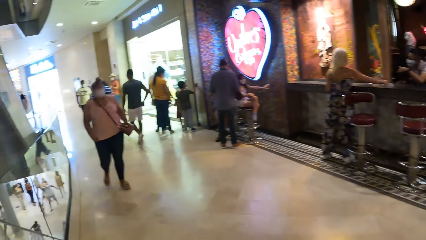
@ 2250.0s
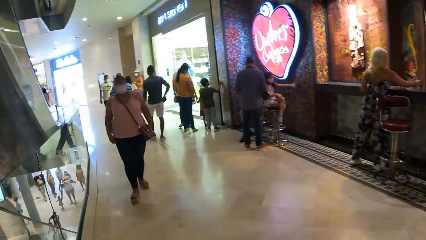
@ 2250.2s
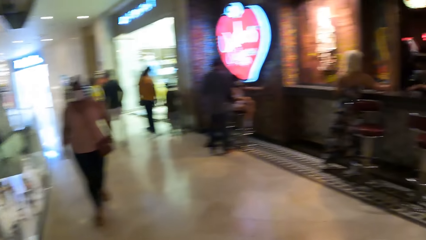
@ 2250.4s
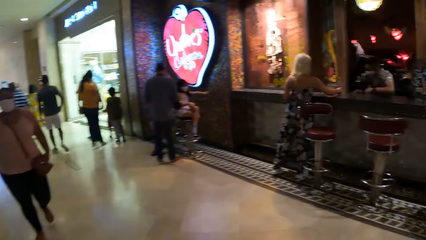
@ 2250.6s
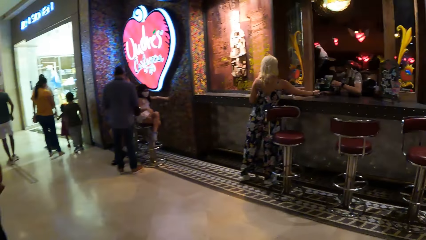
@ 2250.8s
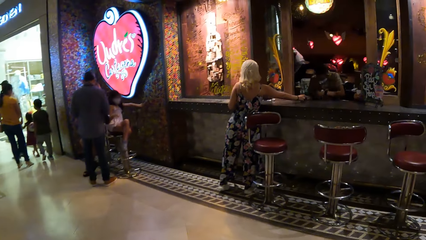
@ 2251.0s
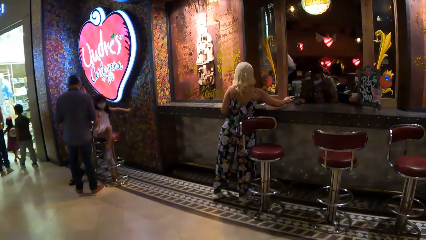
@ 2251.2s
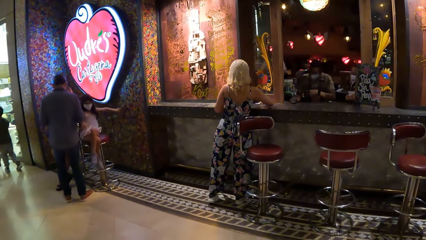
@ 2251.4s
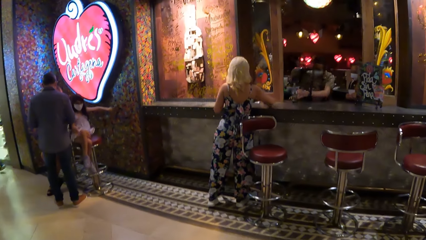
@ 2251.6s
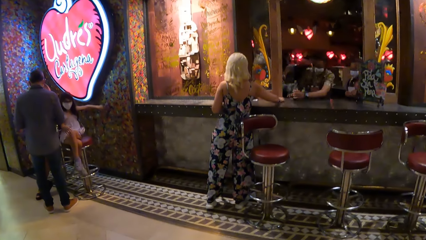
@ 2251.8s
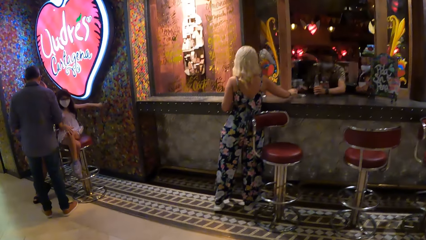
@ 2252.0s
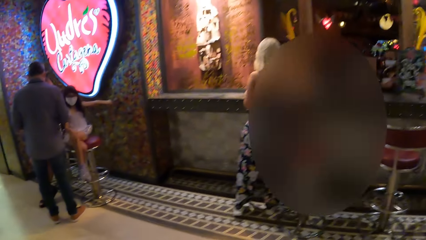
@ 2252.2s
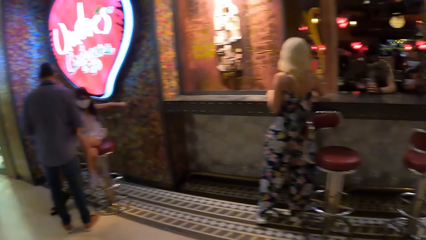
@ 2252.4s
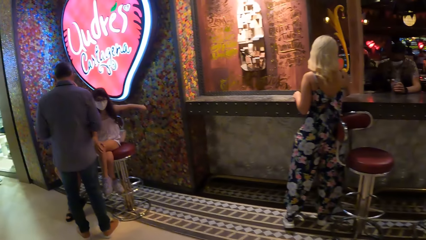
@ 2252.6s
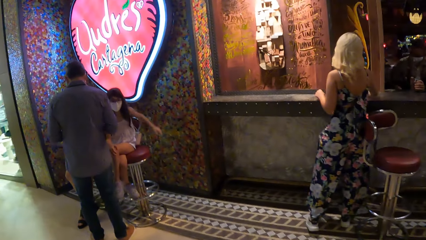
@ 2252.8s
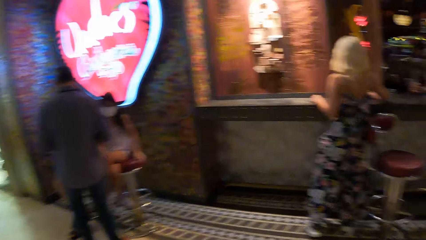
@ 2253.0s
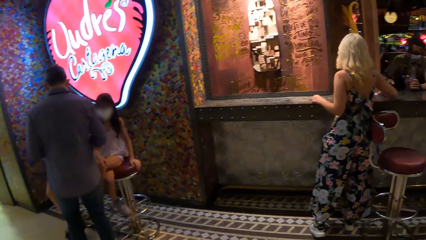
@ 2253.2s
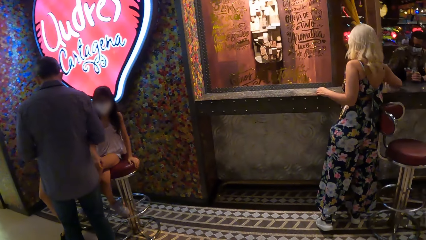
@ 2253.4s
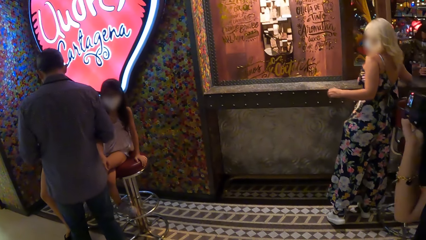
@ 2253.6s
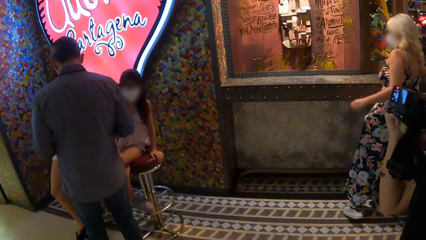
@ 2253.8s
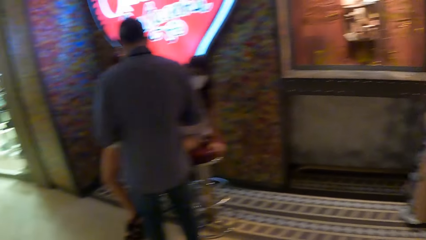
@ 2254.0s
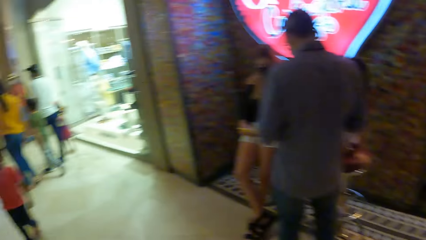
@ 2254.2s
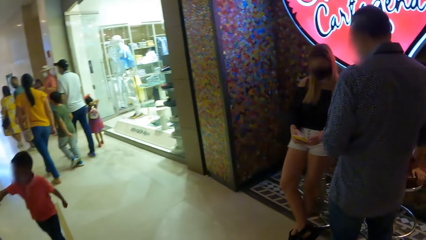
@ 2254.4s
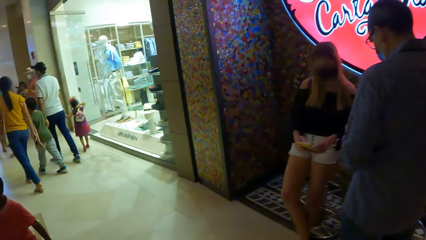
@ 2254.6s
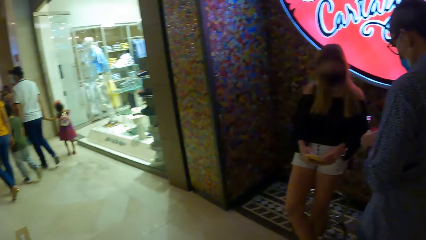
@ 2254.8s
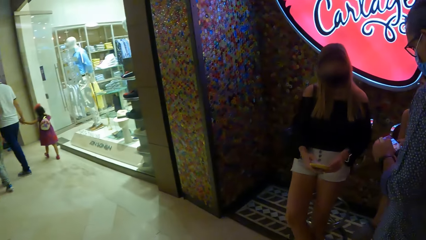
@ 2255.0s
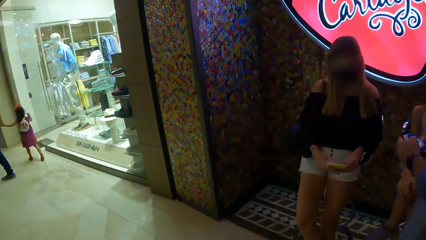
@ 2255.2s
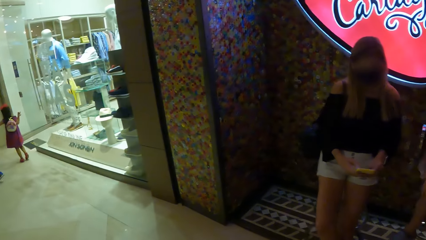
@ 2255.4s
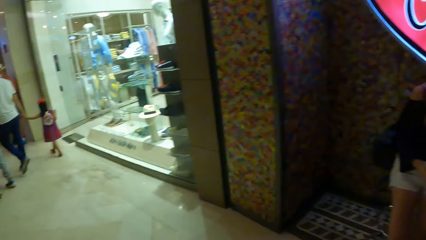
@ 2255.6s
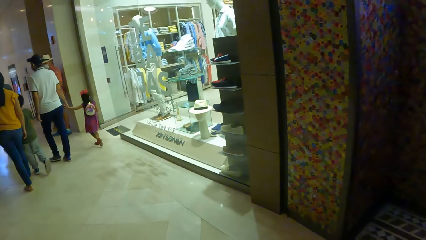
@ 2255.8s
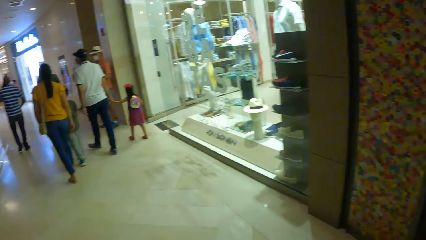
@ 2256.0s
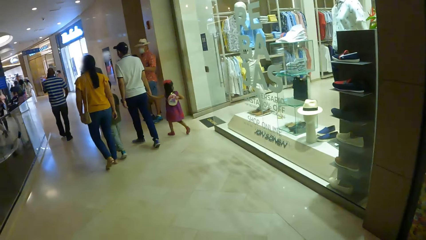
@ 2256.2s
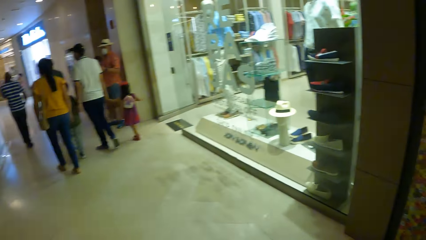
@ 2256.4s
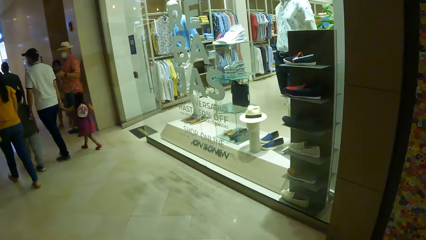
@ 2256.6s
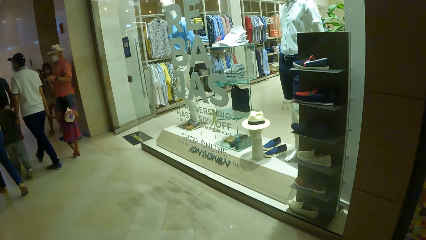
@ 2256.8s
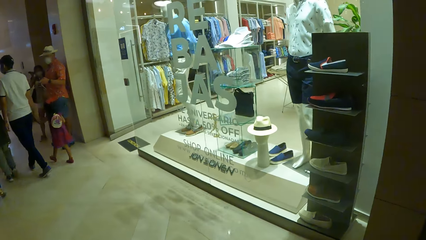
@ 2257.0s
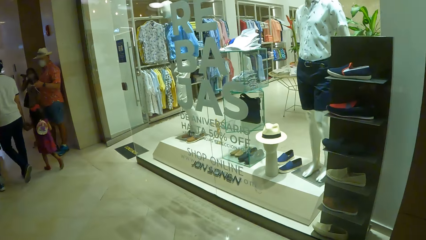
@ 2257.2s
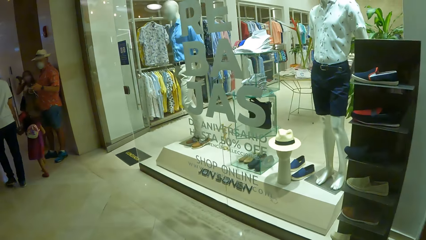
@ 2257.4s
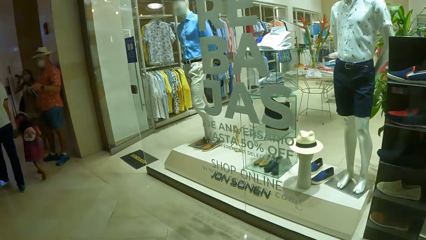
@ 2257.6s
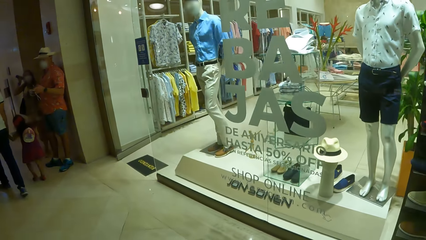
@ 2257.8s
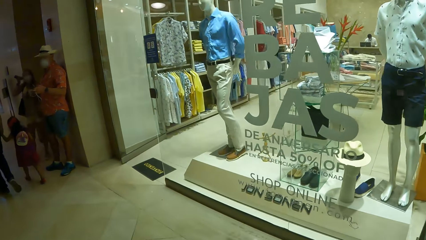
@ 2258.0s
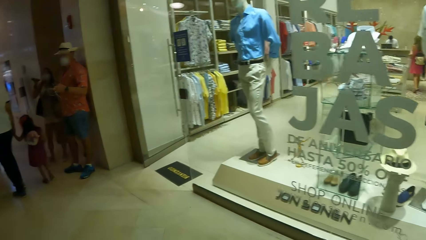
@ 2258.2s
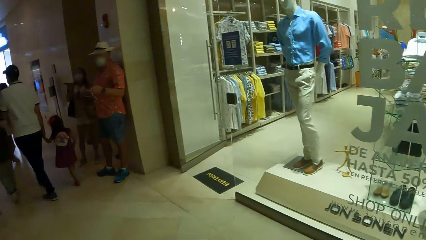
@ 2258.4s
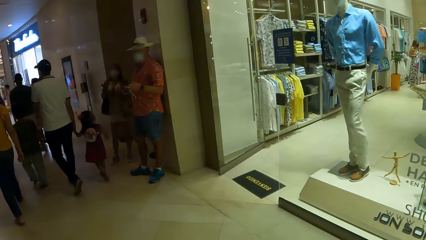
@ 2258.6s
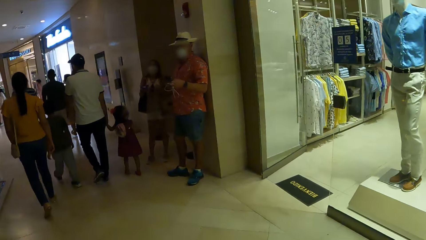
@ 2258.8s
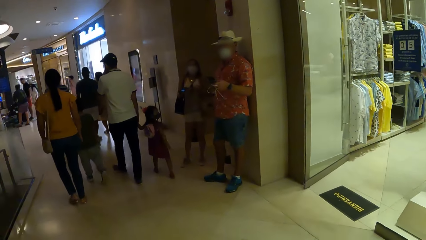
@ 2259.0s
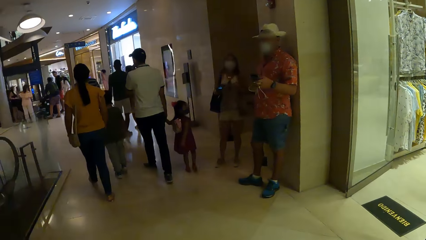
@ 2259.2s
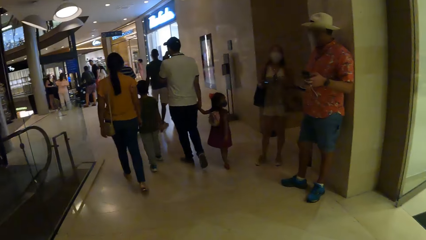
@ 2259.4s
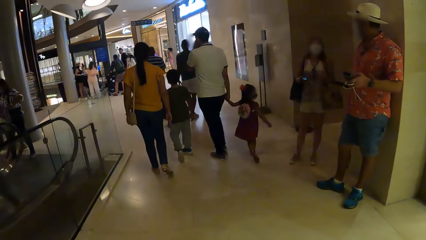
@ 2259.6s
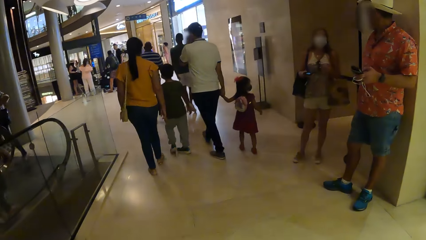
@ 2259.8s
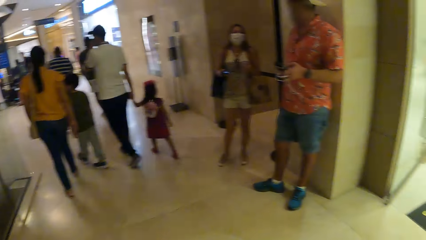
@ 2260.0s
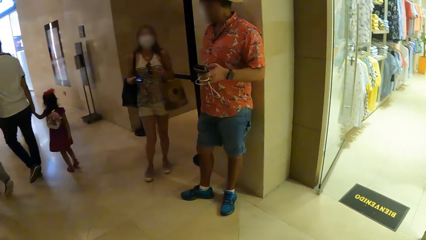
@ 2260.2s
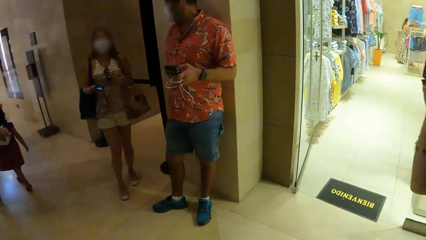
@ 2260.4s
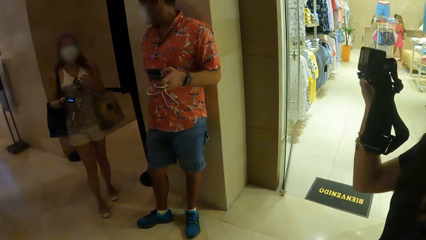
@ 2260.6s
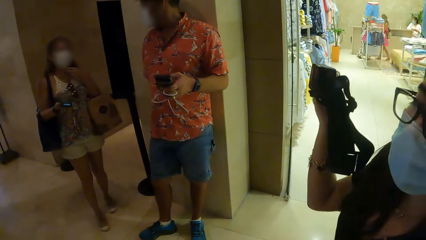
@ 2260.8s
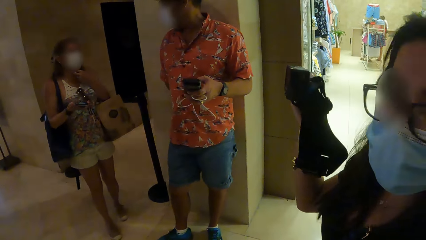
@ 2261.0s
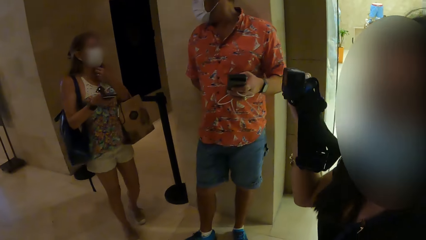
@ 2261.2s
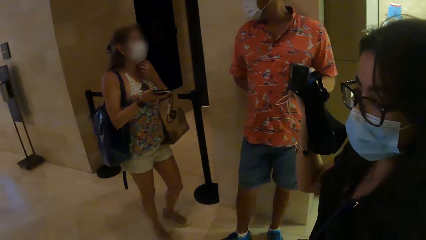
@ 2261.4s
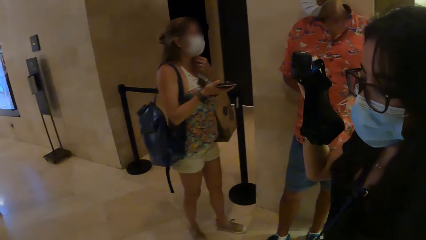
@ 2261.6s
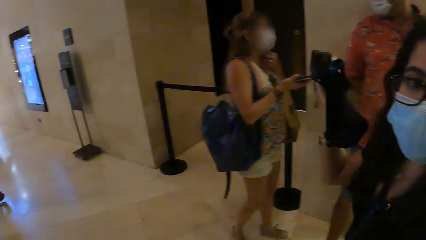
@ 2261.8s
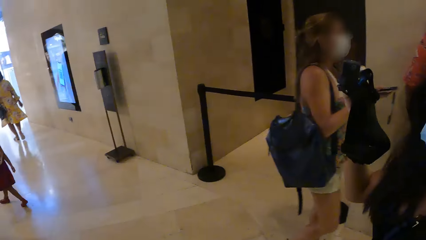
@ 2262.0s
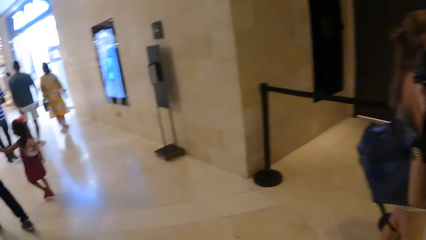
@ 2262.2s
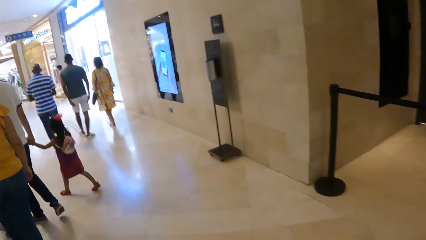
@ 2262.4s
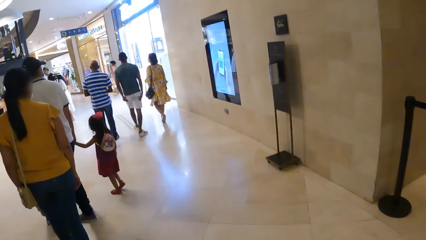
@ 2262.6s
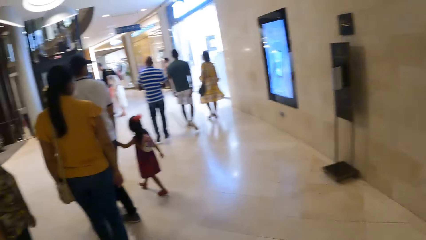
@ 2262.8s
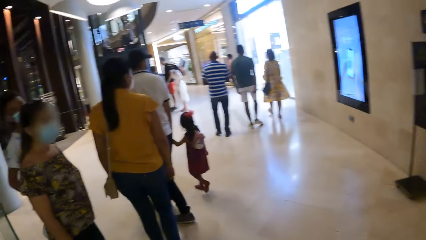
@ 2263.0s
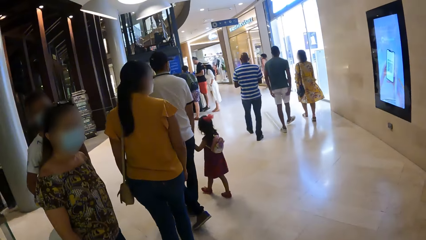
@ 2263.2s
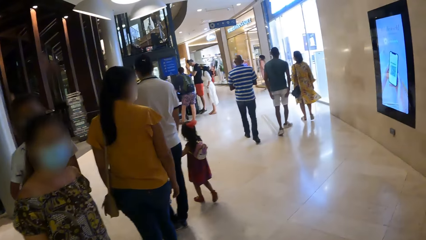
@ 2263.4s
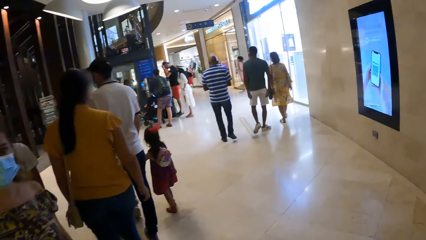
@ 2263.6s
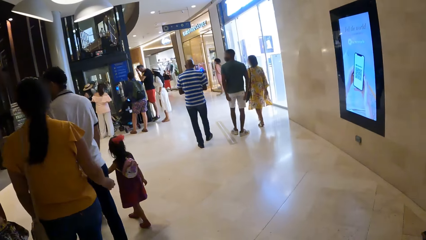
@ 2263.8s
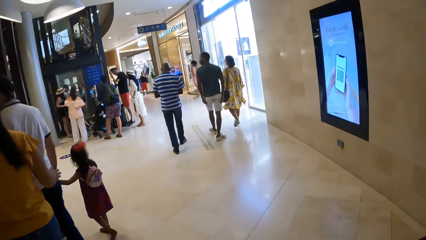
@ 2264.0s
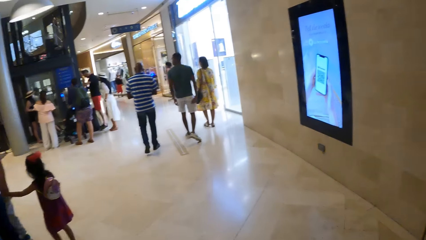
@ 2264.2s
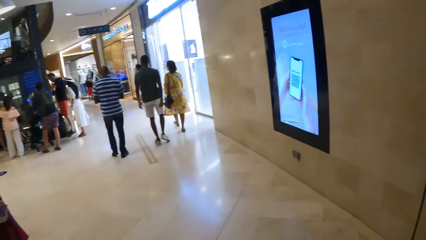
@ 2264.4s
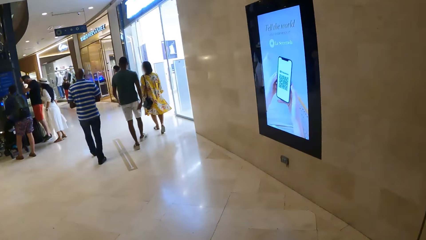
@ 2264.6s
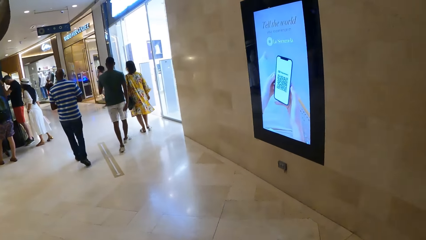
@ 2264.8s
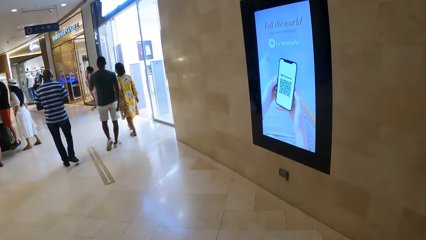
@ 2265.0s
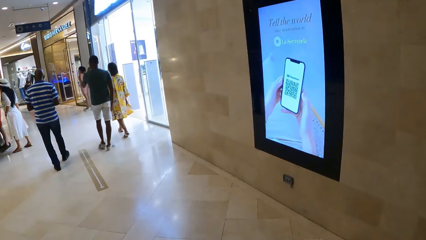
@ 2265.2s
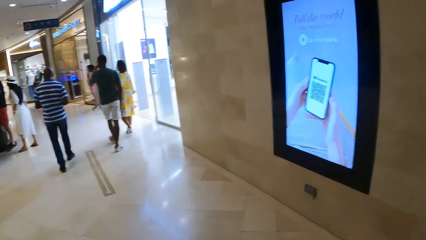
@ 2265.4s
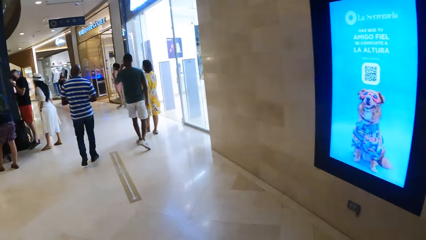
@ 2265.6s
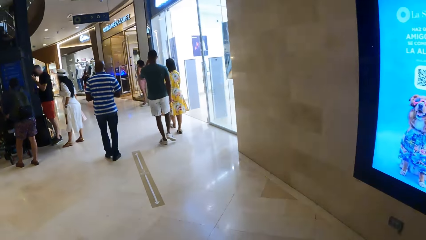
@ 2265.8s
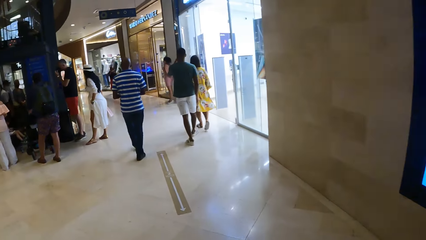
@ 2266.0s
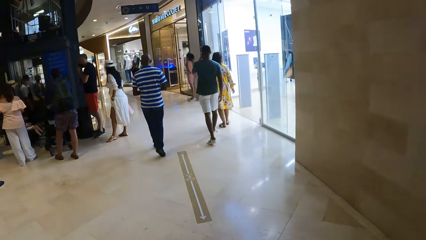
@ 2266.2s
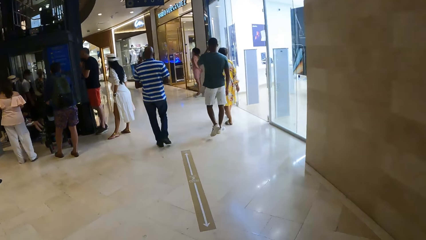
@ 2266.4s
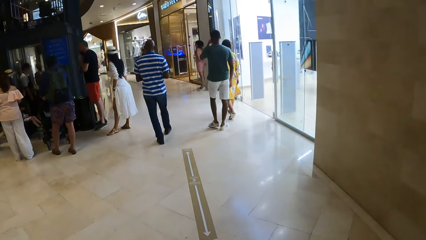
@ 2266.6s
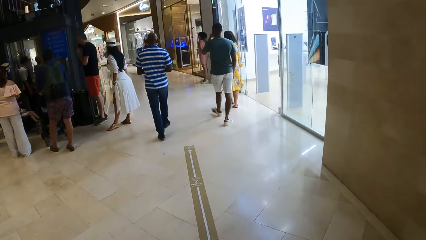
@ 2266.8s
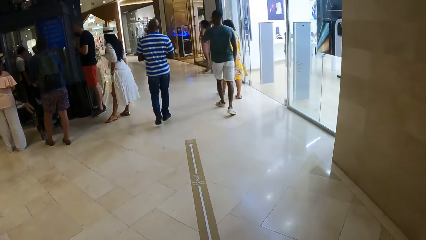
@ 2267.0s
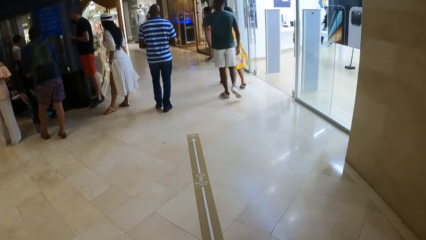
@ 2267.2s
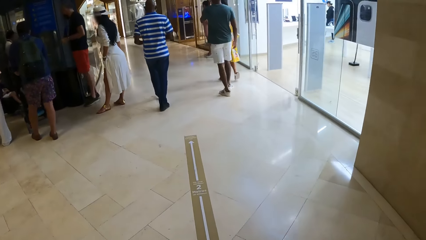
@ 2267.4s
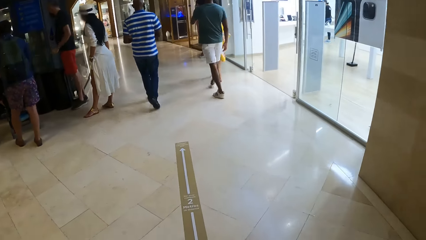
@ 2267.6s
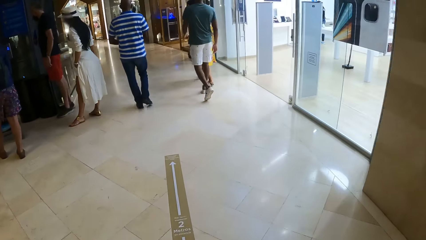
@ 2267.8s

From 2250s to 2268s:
A person interacts with the camera wearer.
